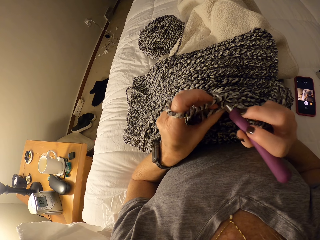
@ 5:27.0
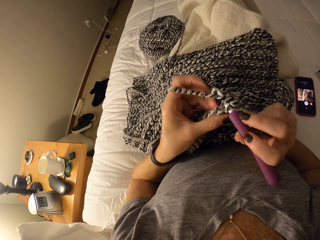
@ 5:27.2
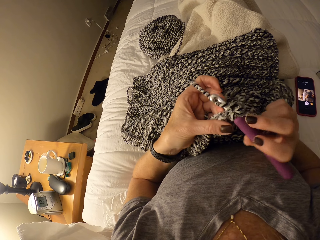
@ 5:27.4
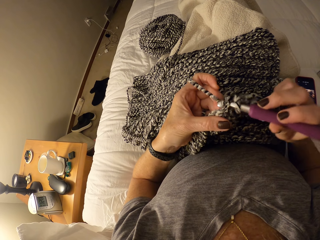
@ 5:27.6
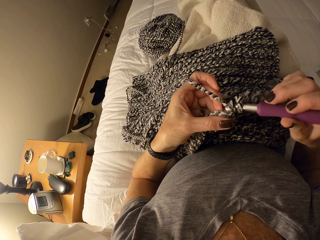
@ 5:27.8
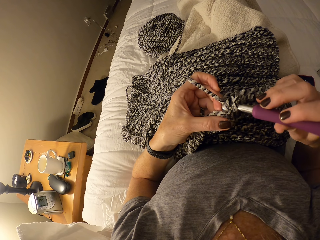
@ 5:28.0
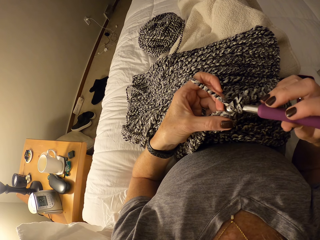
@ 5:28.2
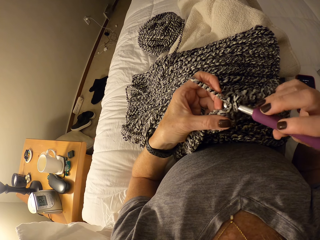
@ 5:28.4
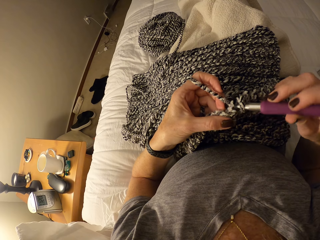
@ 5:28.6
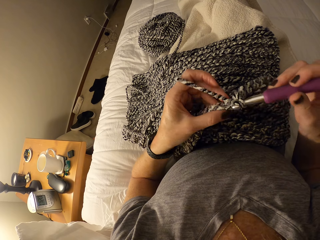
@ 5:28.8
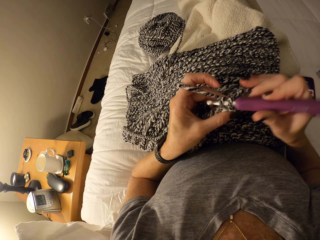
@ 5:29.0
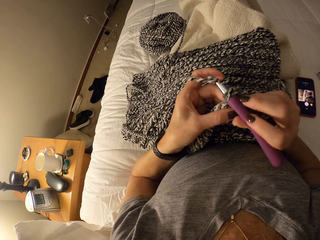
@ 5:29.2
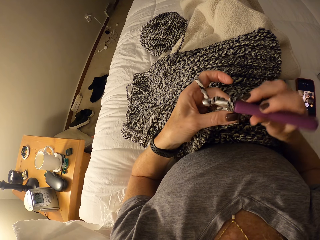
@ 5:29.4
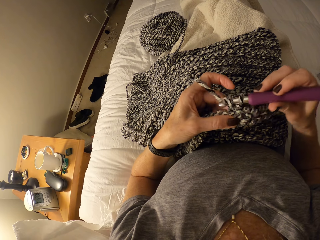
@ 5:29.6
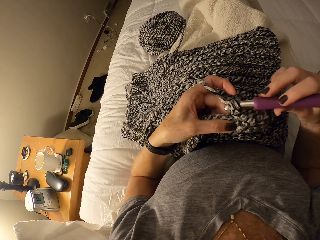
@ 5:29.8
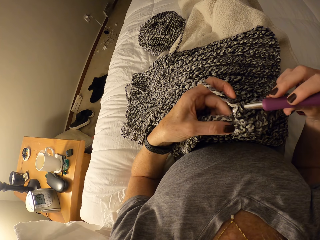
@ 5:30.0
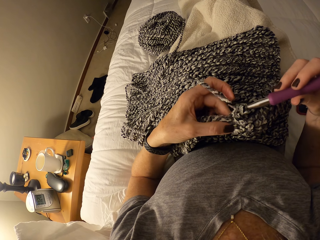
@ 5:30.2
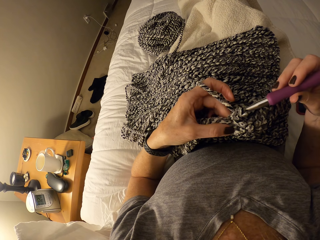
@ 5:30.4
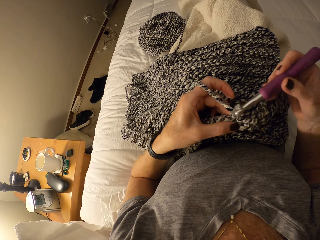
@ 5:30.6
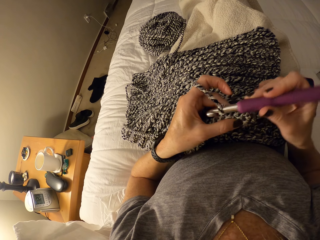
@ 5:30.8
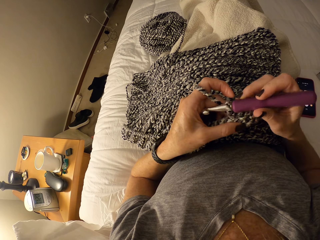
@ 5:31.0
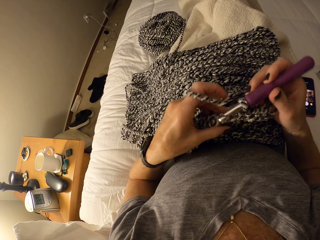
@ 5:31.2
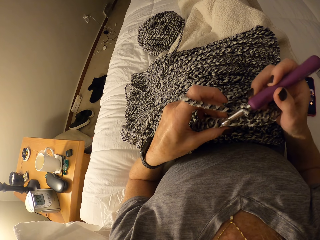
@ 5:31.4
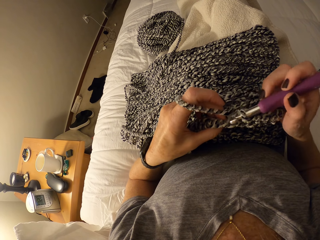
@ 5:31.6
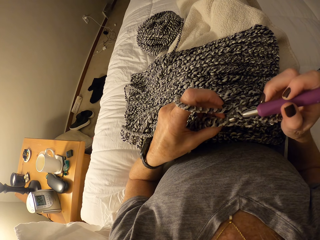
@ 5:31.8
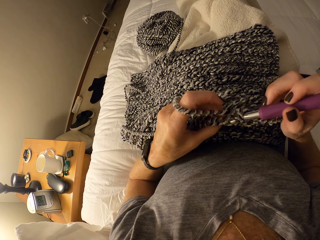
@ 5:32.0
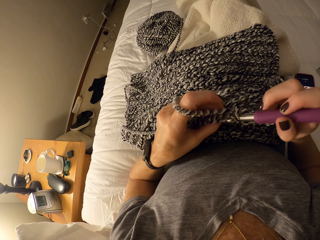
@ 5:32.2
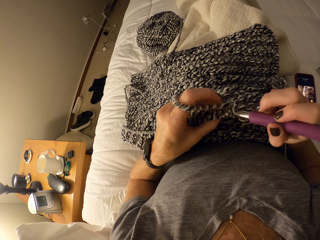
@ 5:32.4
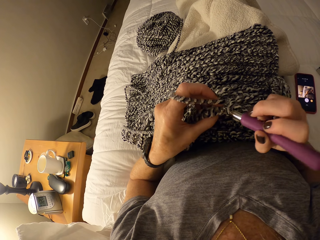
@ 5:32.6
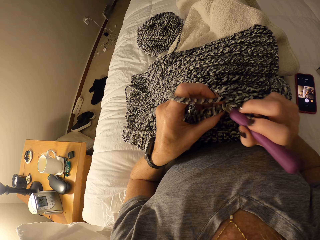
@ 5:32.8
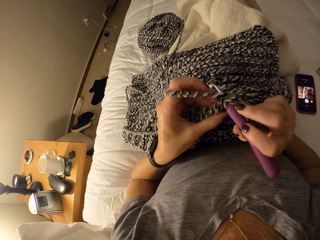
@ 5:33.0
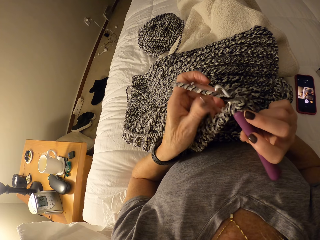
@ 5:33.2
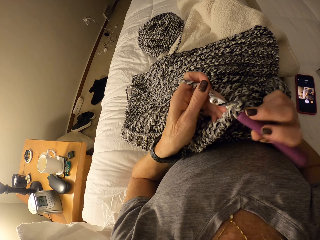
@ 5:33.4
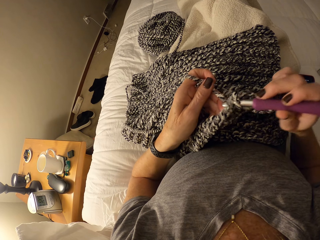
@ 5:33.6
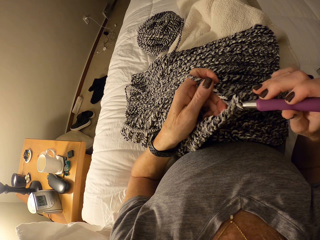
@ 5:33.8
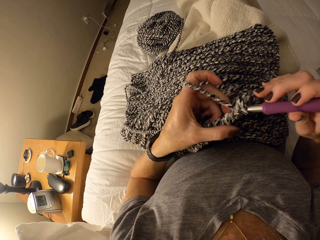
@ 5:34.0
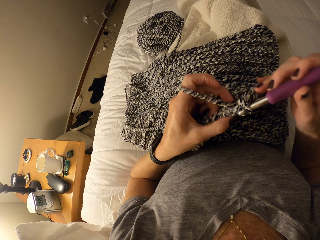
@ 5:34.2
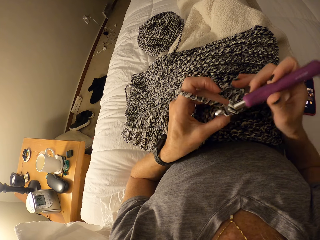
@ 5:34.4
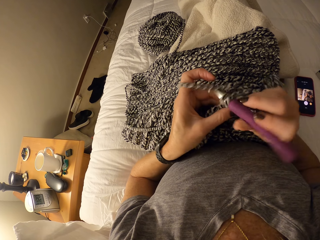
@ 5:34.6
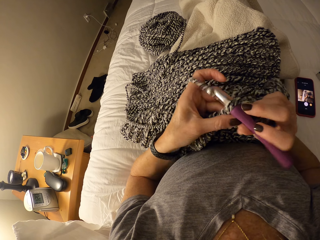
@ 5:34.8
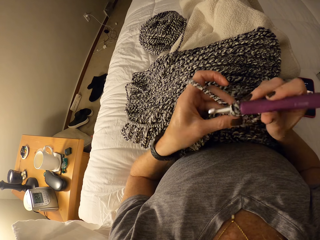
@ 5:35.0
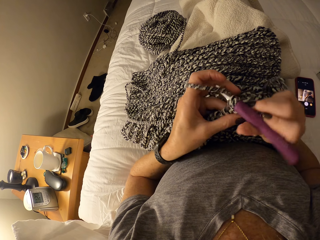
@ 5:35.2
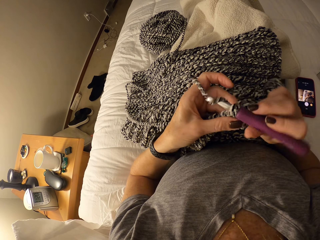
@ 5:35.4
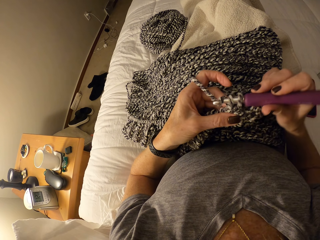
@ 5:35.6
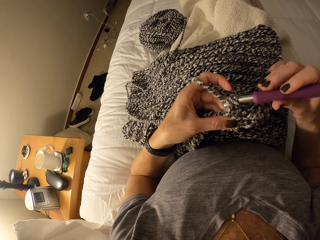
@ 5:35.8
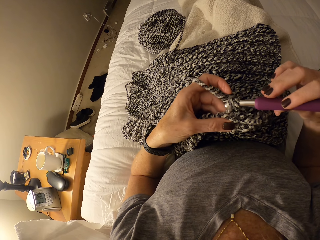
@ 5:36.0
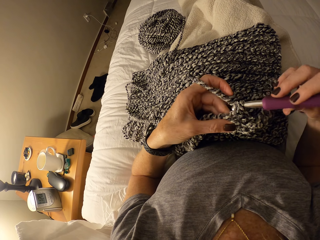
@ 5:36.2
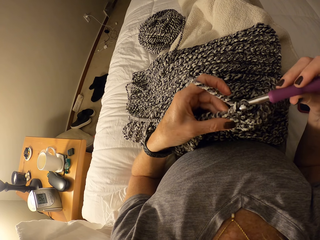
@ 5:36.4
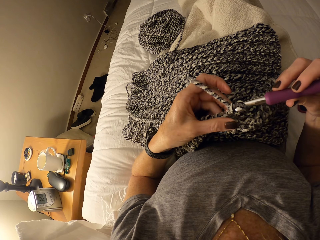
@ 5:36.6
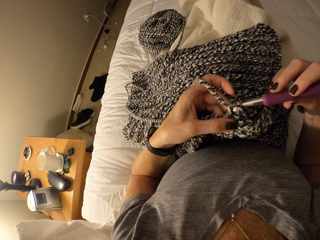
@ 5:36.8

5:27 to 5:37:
The camera wearer crochets using the crochet hook. They align the yarn with the left hand.

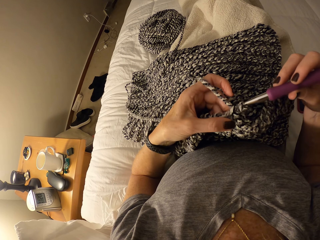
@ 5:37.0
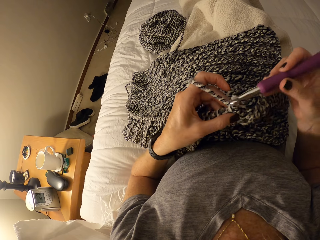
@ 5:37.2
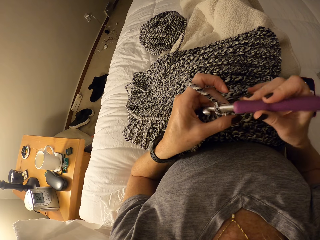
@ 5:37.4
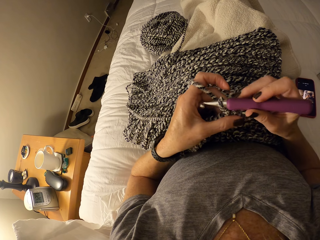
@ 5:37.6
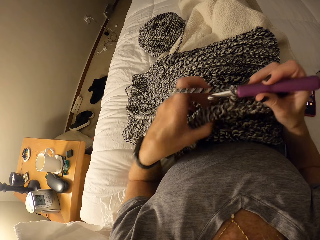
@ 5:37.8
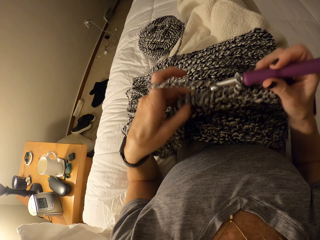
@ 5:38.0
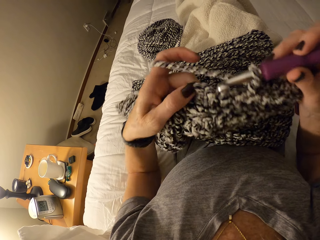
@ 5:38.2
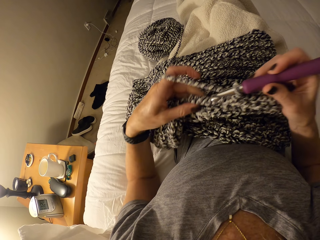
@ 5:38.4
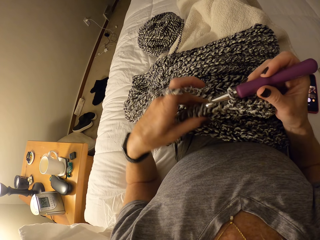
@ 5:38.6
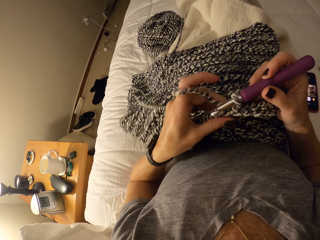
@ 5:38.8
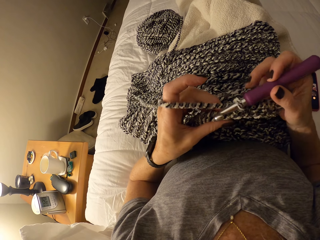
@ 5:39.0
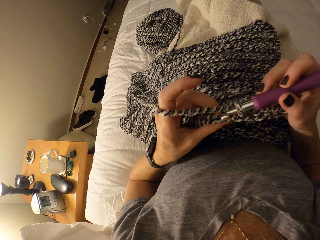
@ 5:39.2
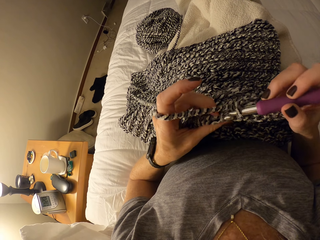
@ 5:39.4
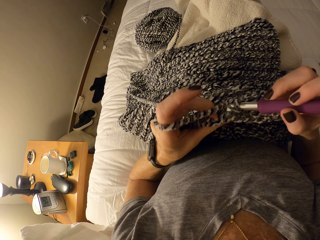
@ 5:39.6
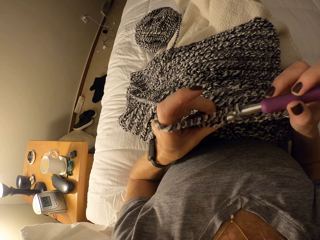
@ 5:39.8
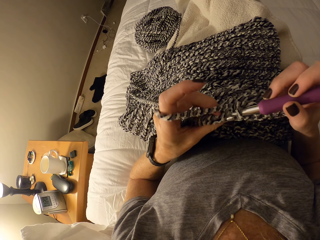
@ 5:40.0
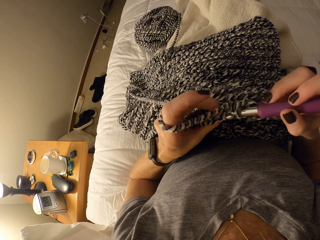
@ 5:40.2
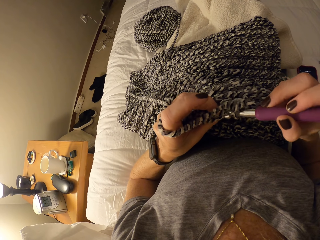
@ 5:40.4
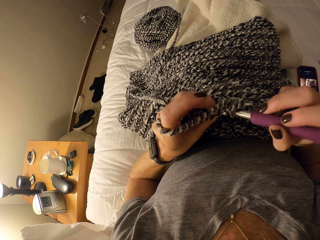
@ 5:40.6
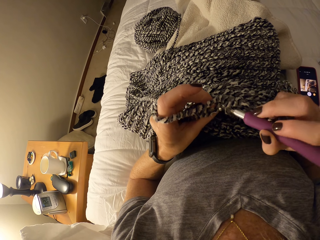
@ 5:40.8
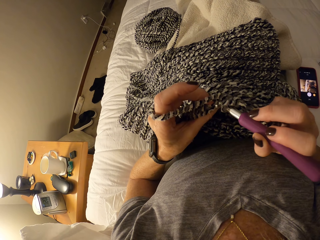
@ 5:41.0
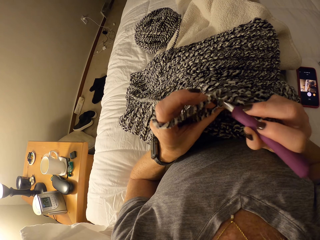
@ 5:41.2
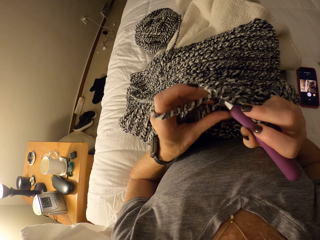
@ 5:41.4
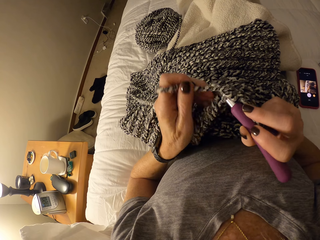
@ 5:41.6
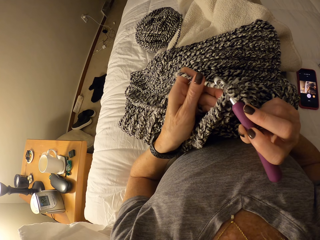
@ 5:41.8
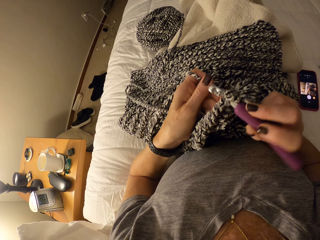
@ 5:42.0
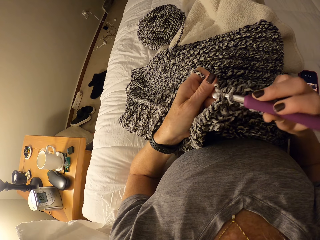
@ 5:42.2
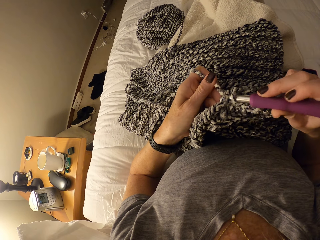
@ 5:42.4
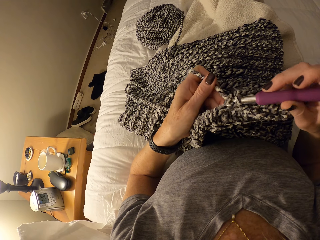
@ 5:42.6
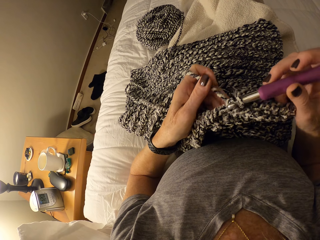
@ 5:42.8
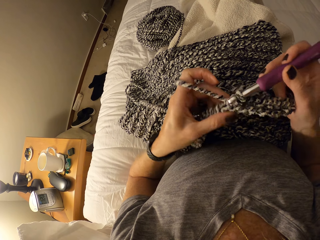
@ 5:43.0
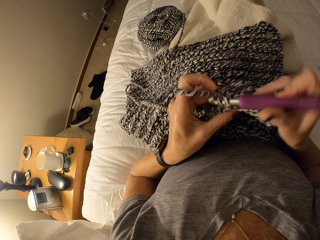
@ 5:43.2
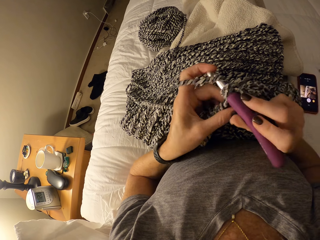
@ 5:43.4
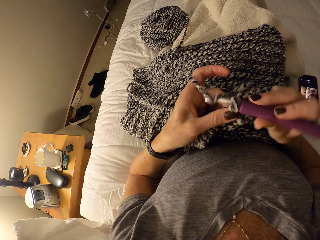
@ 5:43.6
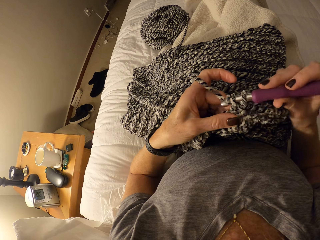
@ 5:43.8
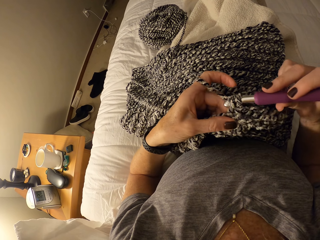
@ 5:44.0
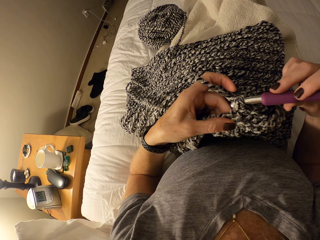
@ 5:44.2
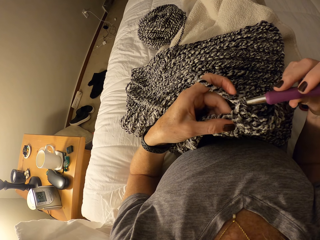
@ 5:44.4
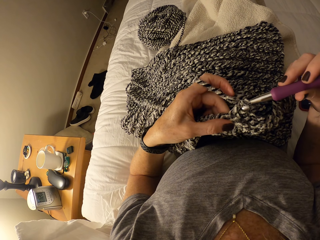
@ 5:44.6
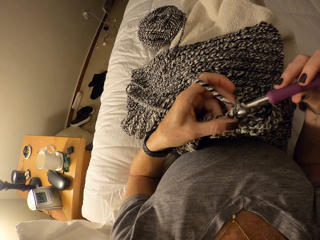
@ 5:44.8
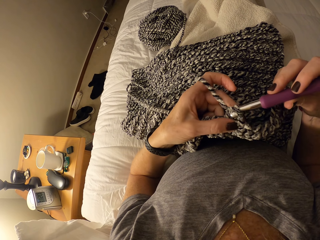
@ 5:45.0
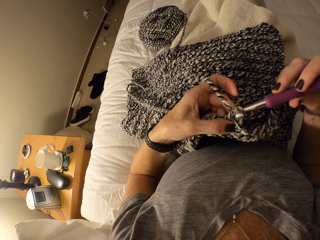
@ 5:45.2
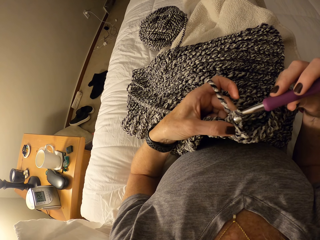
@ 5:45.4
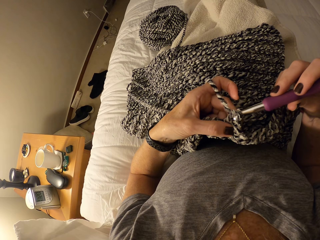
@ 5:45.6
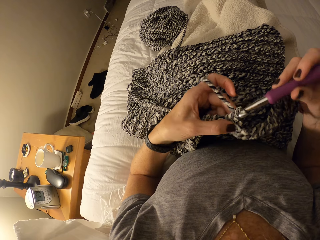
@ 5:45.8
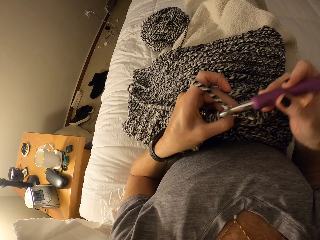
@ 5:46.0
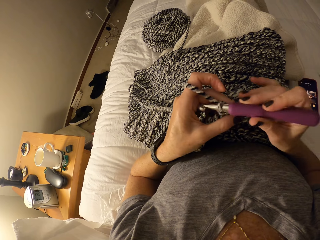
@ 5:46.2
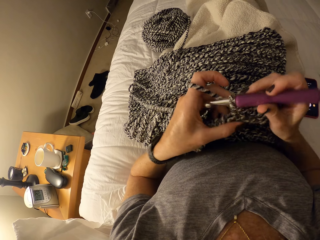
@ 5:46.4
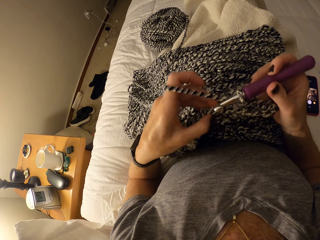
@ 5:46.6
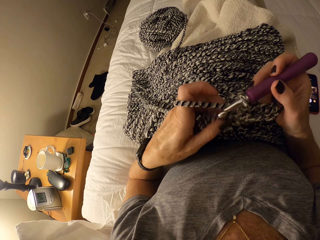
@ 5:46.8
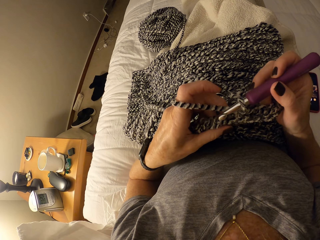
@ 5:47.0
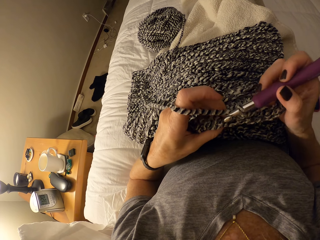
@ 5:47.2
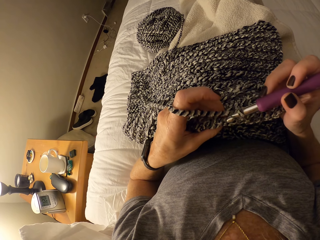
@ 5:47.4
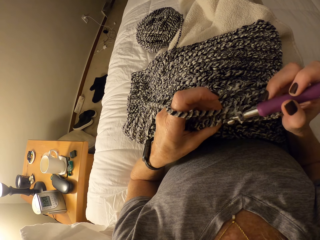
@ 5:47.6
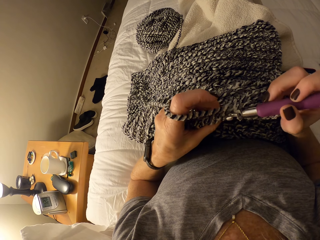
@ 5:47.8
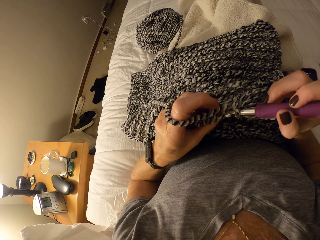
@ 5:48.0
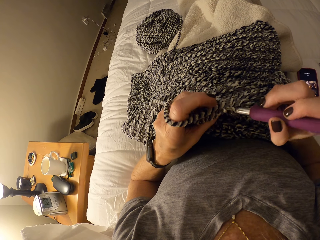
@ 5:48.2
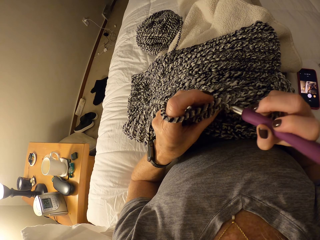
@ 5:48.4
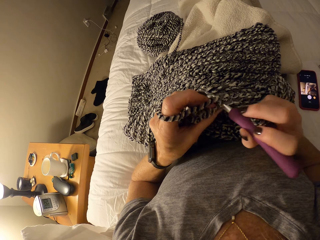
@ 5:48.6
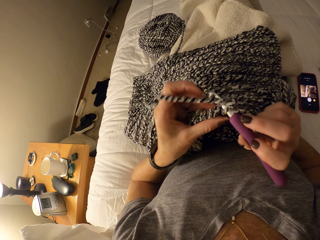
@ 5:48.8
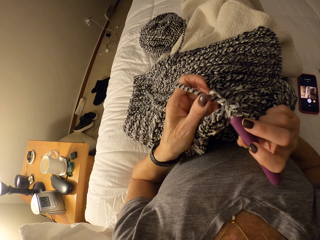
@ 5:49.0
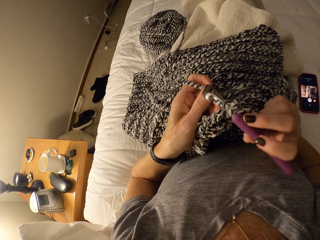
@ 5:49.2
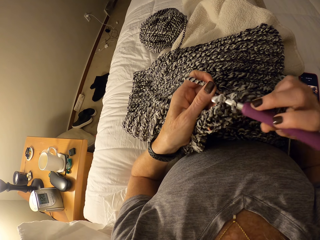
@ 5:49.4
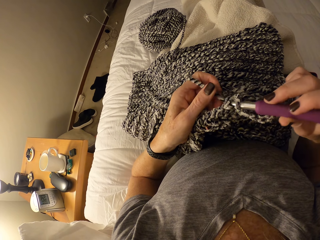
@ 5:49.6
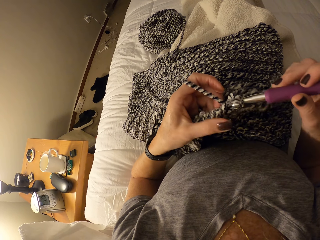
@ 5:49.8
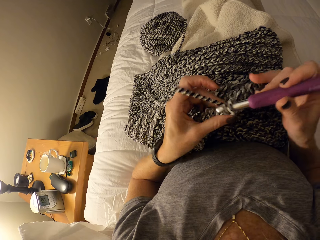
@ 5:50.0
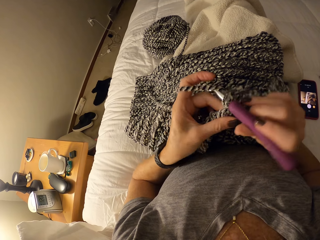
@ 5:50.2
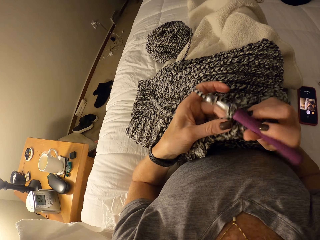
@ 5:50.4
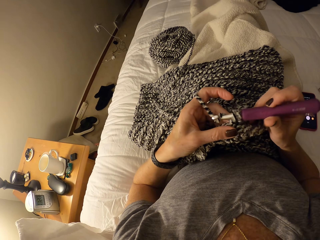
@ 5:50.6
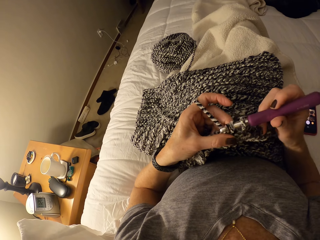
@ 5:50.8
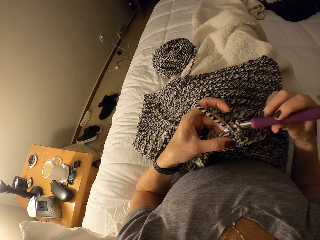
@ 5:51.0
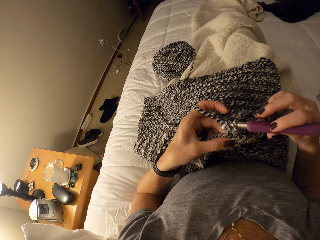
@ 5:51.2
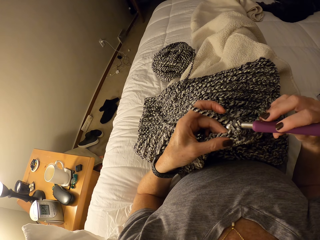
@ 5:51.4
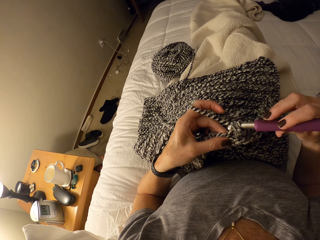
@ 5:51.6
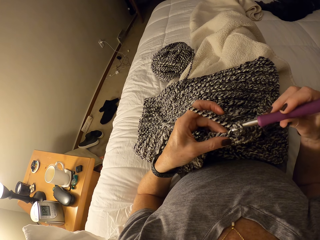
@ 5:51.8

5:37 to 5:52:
The camera wearer adjusts the edges of the crochet with her two hands. She continues crocheting the cotton yarn with the crochet hook. She crochets using the crochet hook and aligns the yarn with the left hand. She crochets using the crochet hook and aligns the yarn with the left hand.
